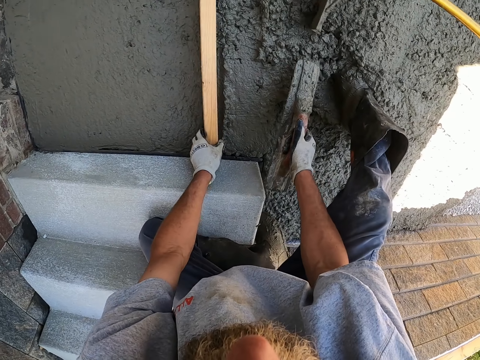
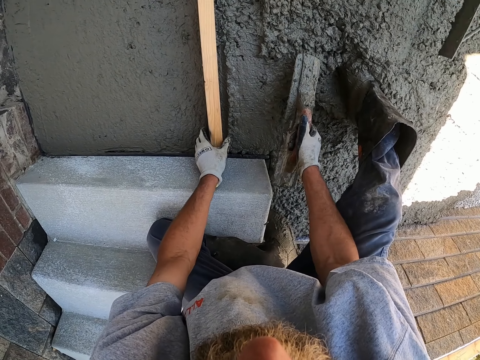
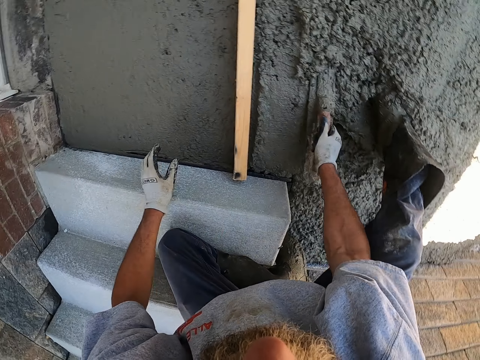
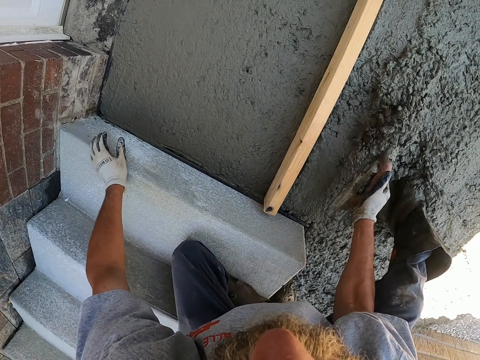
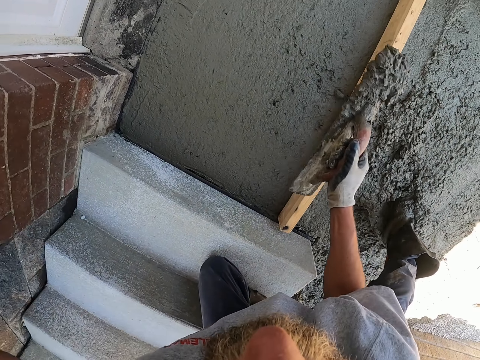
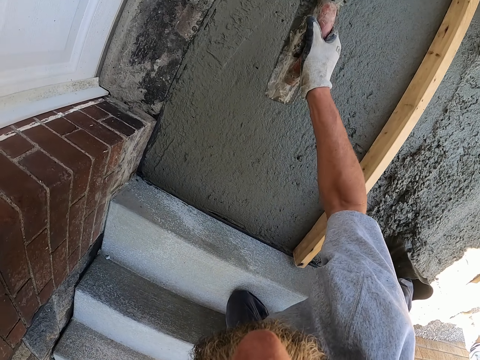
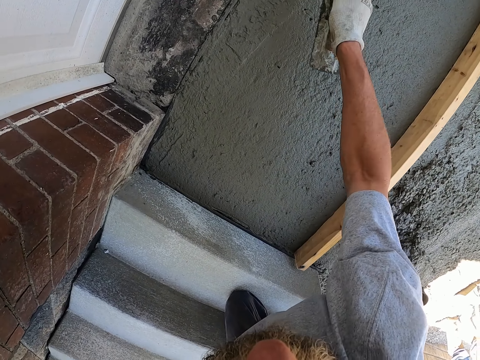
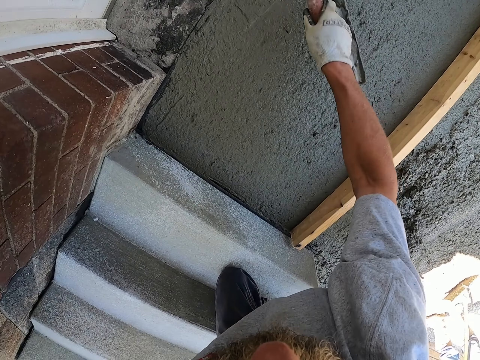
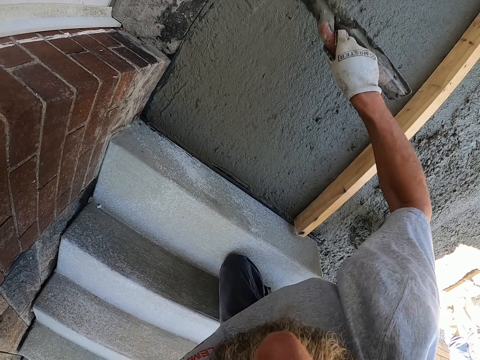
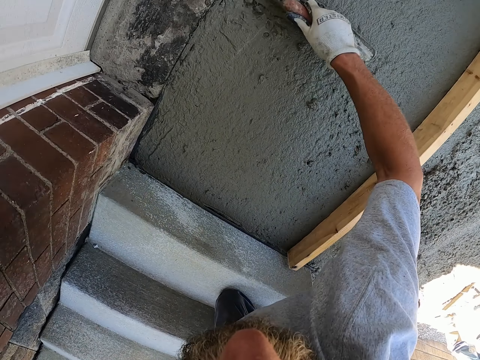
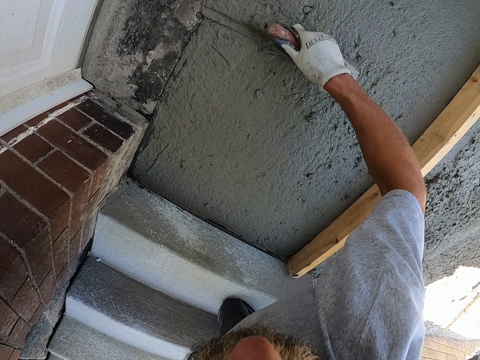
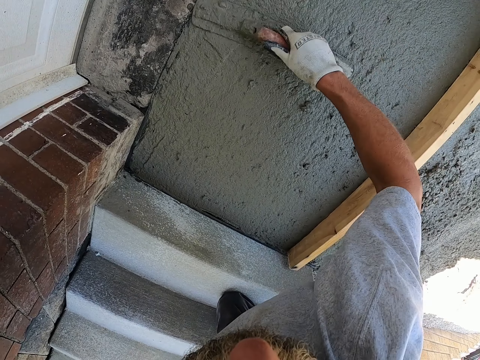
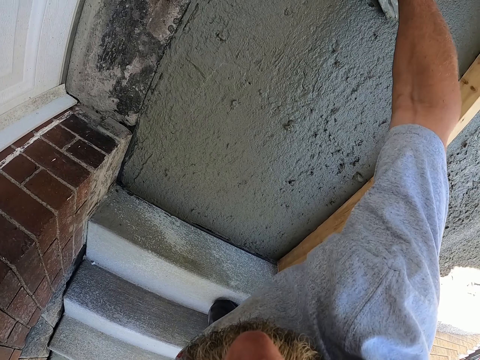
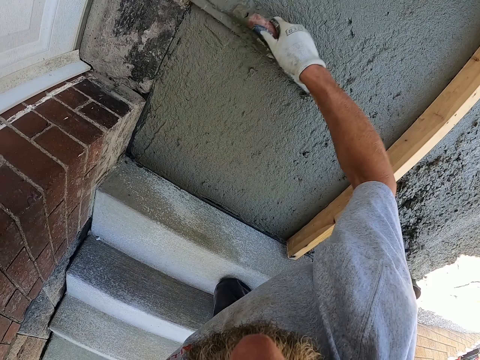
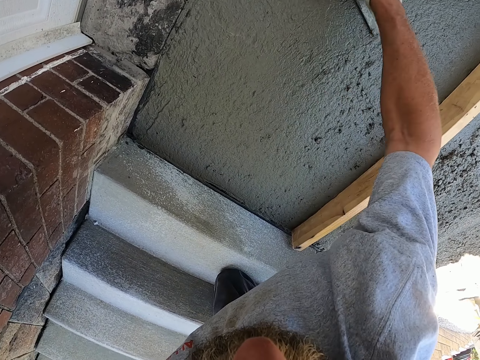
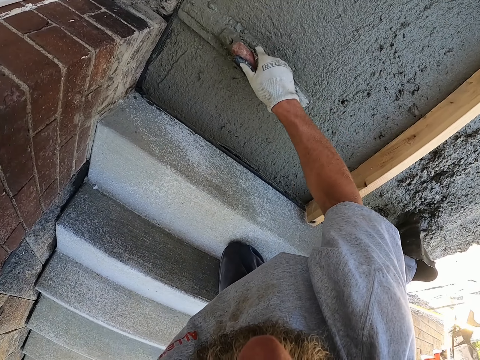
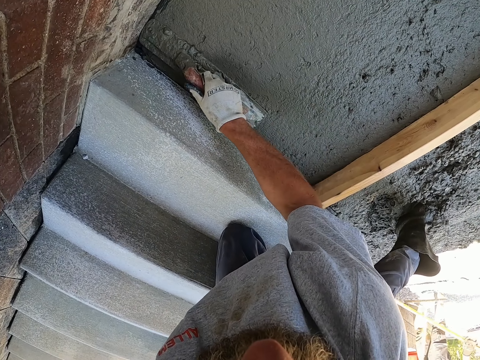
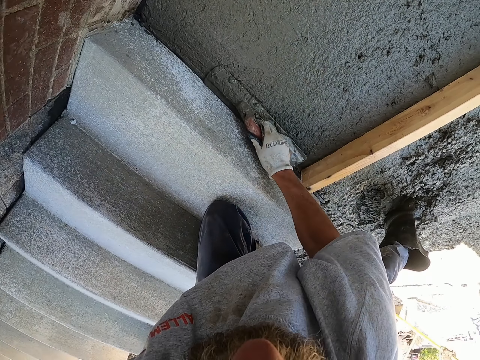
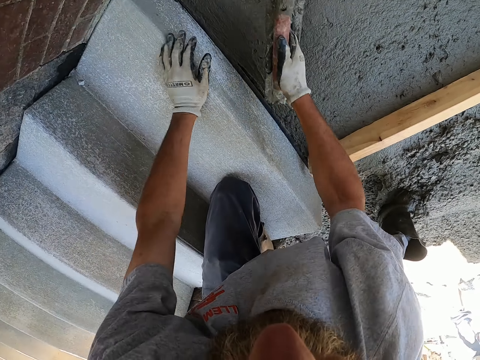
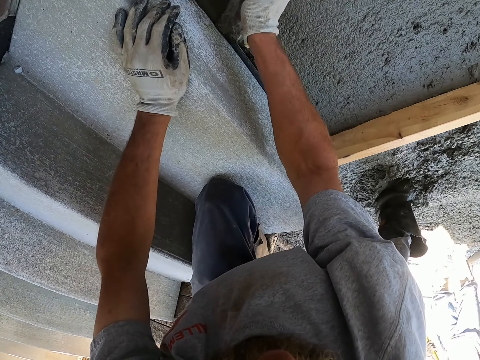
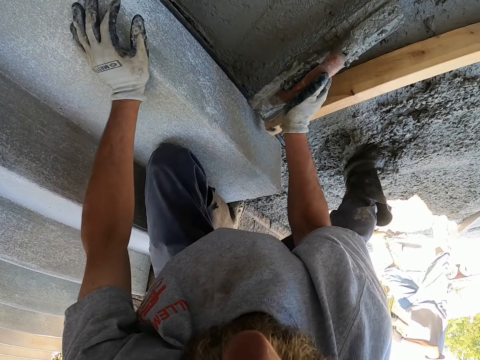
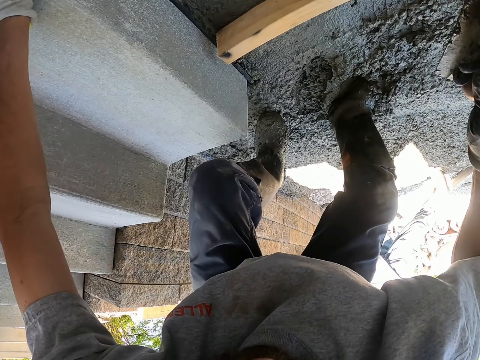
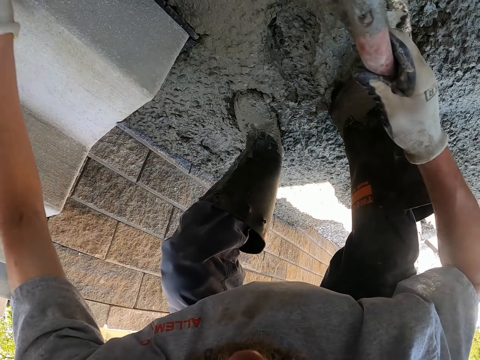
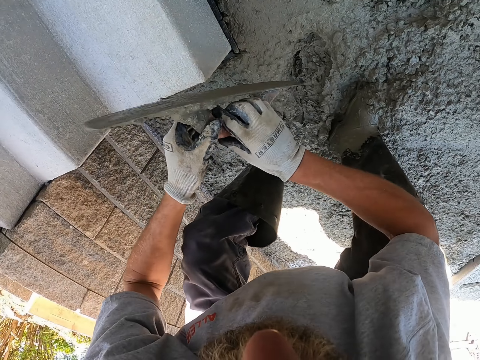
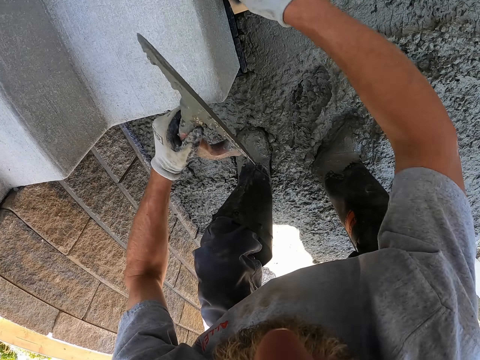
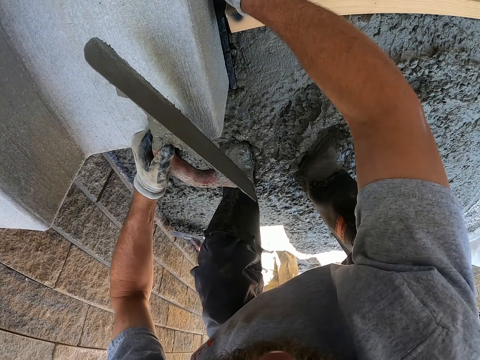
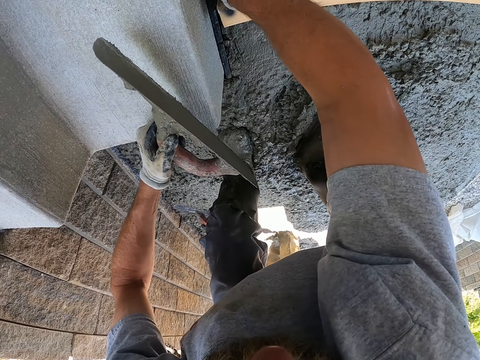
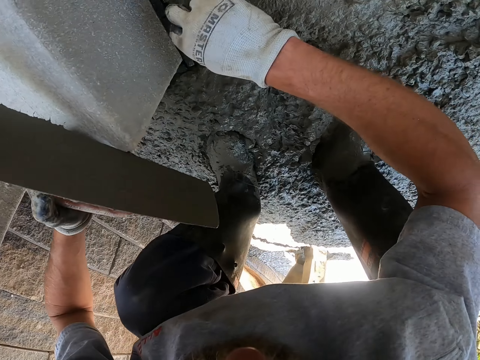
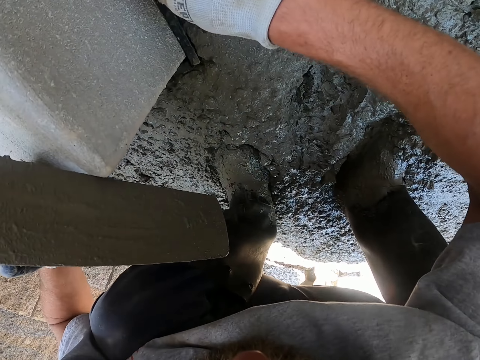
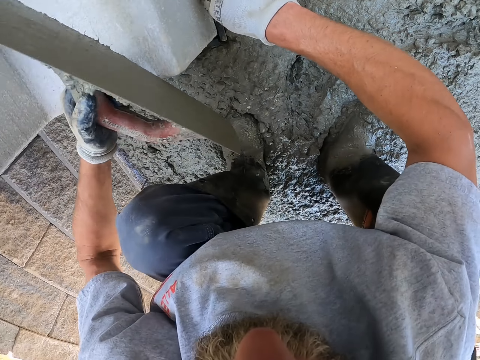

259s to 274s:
The camera wearer scoops the concrete. They spread the cement with a screed. They pour the concrete on the unlevelled concrete. They flatten the cement with the screed or trowel.

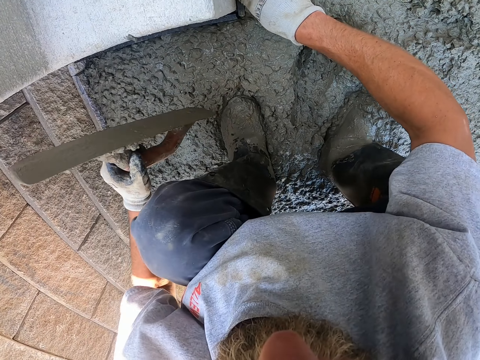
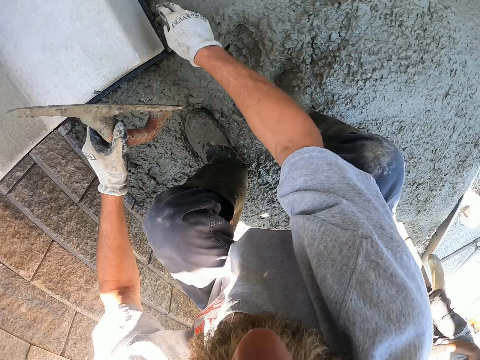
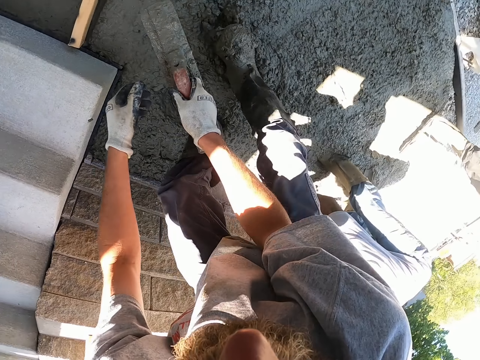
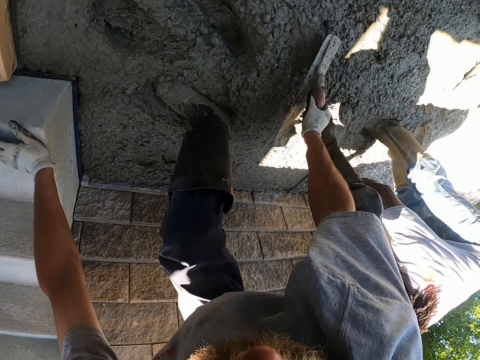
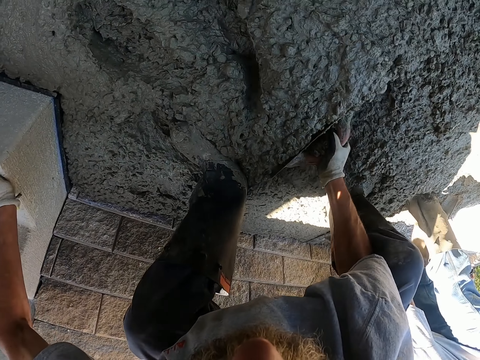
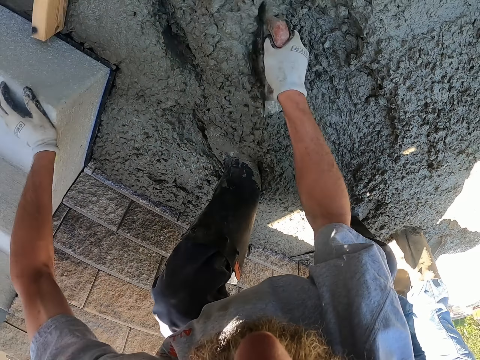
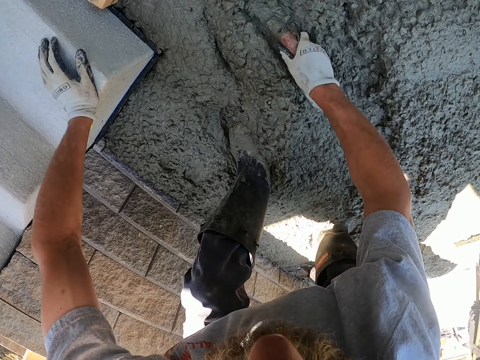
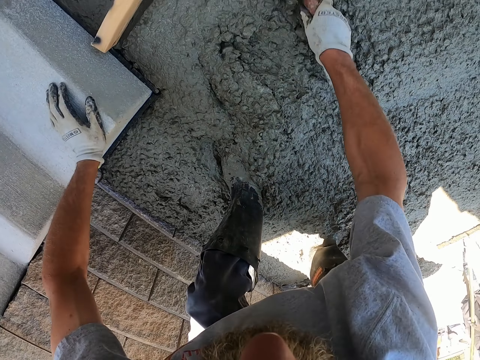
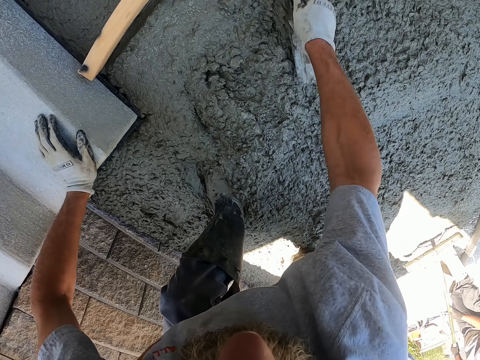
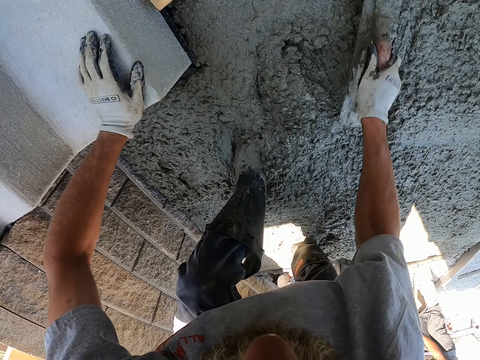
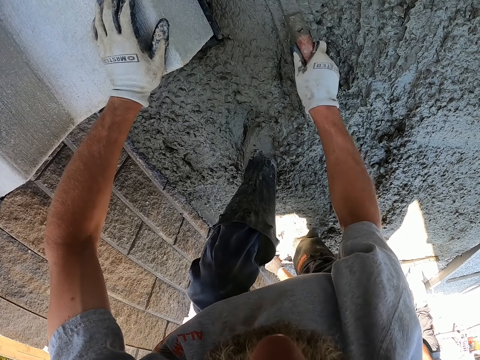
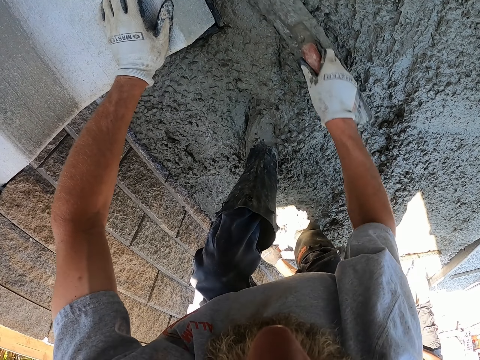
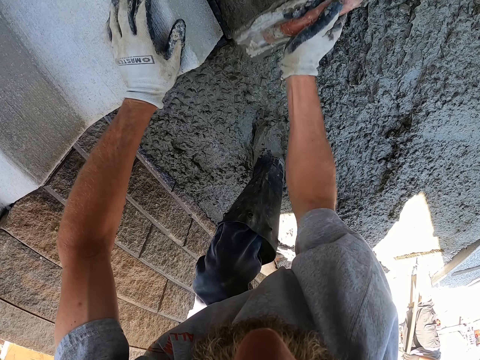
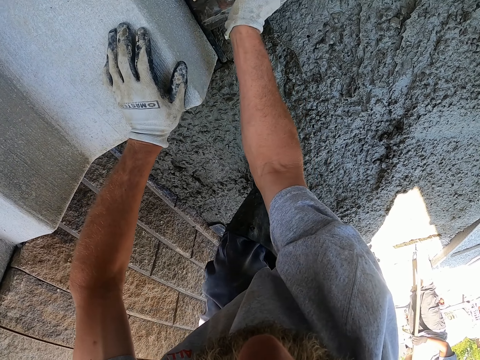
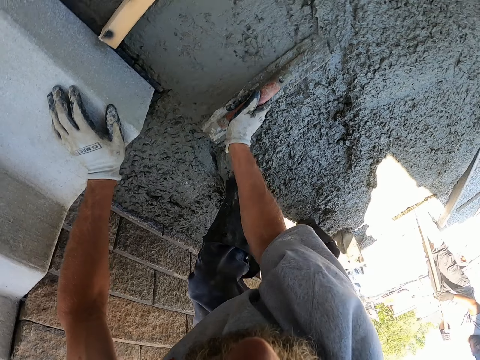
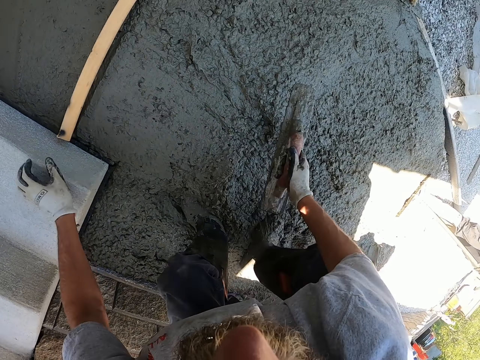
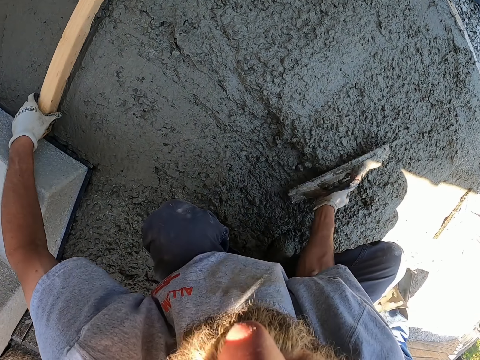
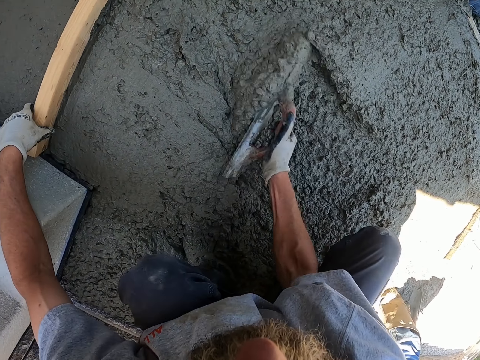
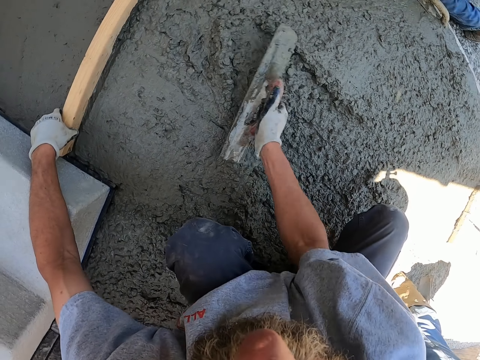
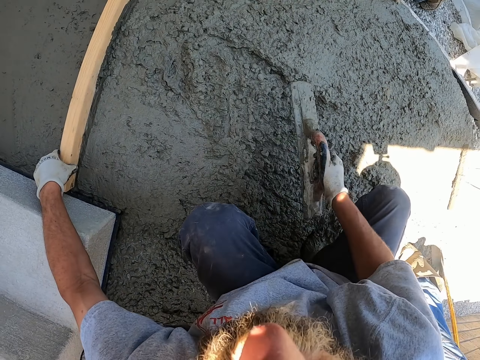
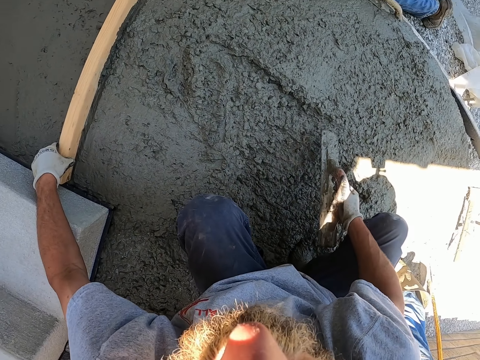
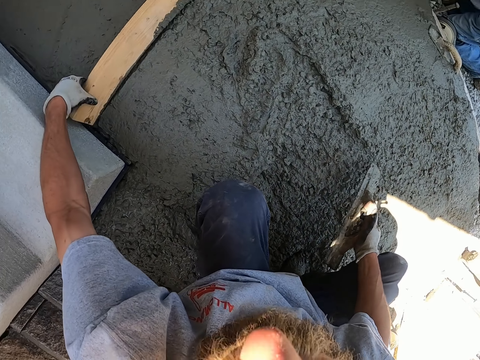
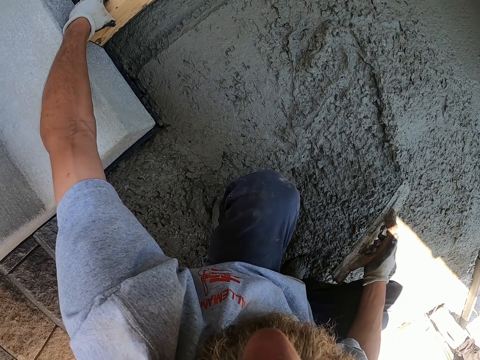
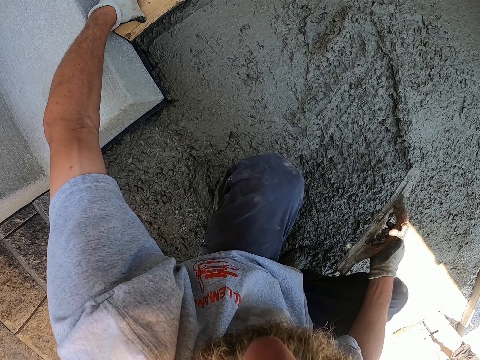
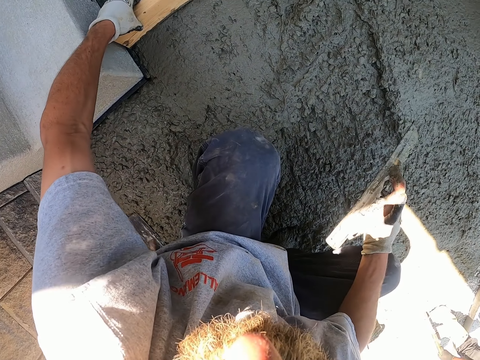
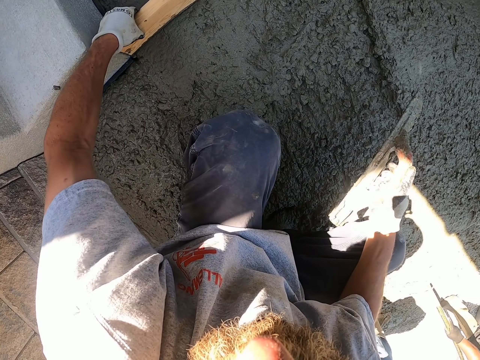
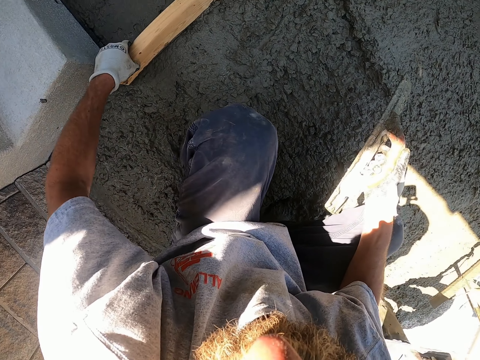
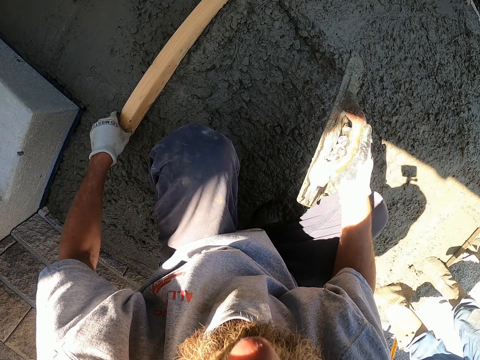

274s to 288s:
The camera wearer spreads the cement with a screed. They push the concrete with the trowel. They level with the trowel. They spread the cement with the screed. They spread the cement with timber. They use a wooden screed to flatten the cement.
